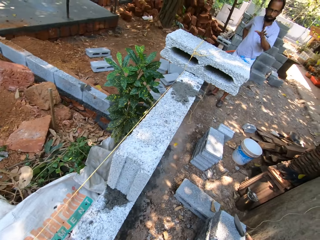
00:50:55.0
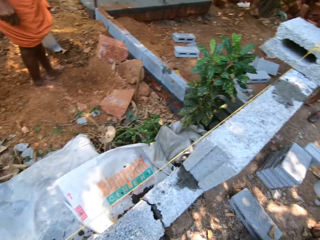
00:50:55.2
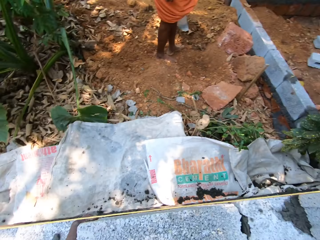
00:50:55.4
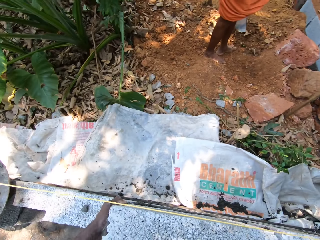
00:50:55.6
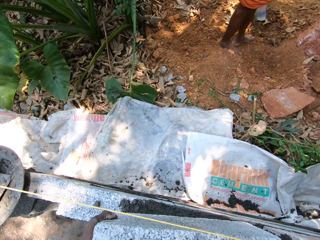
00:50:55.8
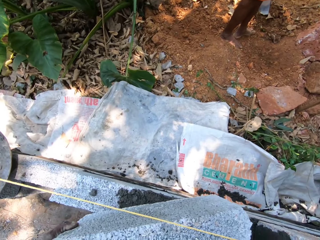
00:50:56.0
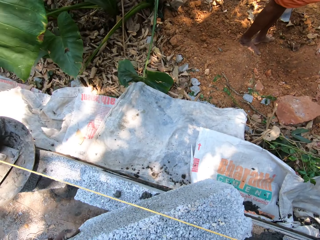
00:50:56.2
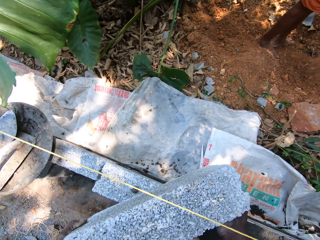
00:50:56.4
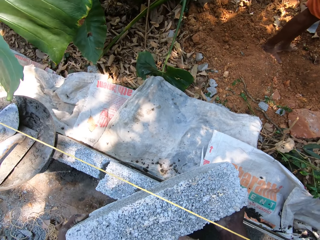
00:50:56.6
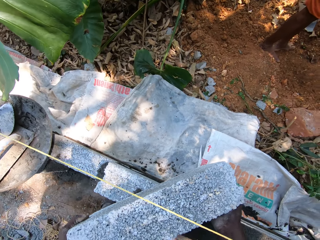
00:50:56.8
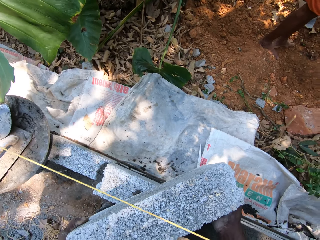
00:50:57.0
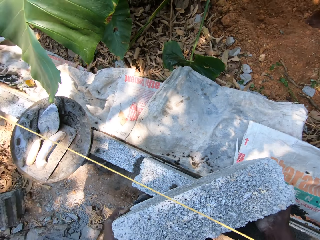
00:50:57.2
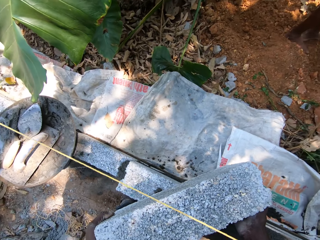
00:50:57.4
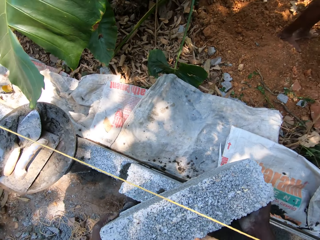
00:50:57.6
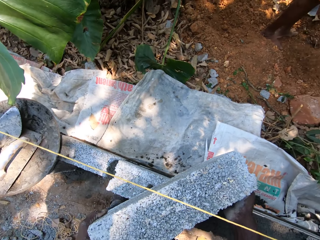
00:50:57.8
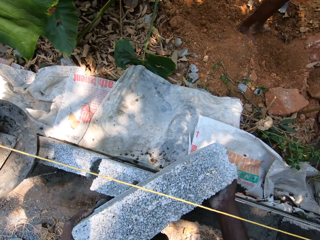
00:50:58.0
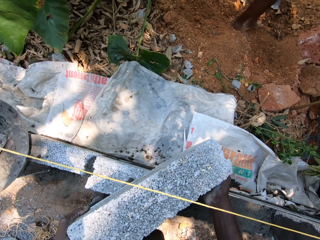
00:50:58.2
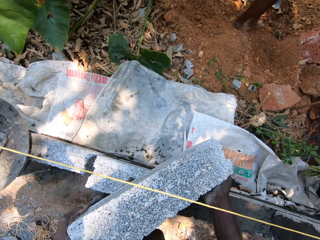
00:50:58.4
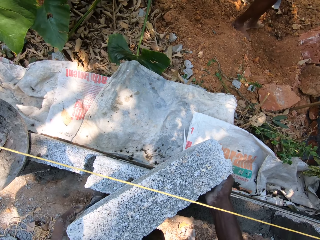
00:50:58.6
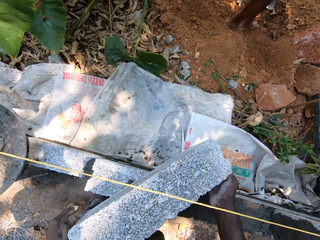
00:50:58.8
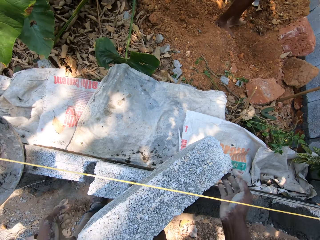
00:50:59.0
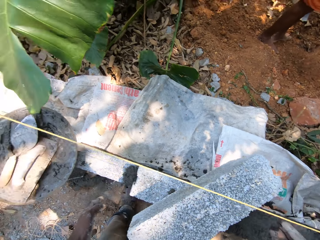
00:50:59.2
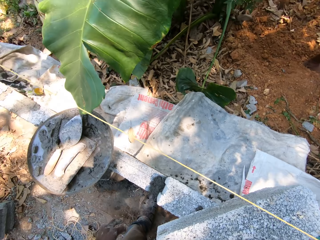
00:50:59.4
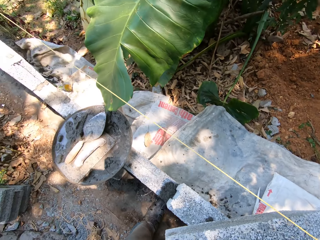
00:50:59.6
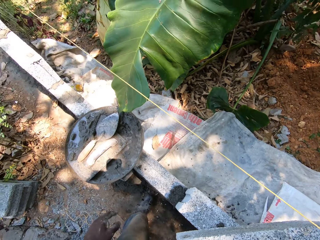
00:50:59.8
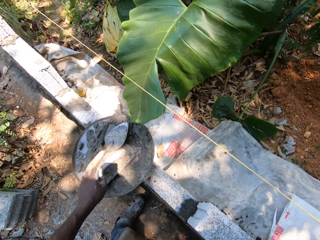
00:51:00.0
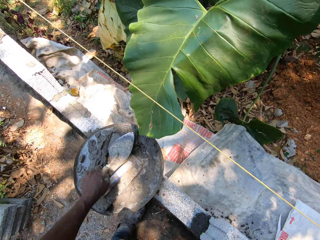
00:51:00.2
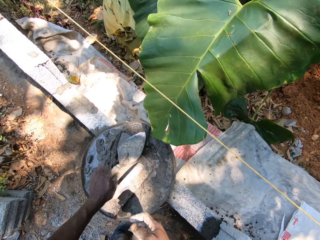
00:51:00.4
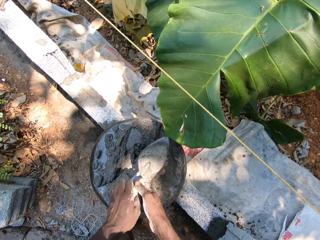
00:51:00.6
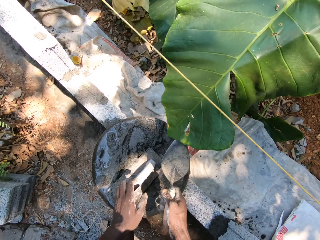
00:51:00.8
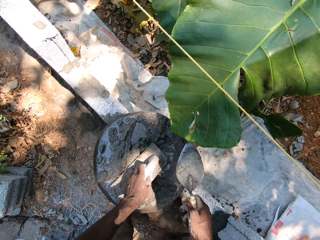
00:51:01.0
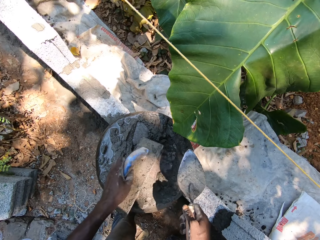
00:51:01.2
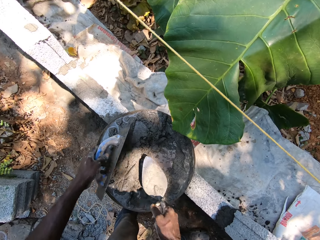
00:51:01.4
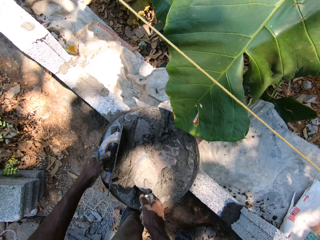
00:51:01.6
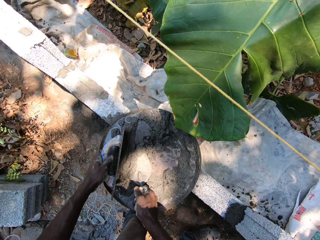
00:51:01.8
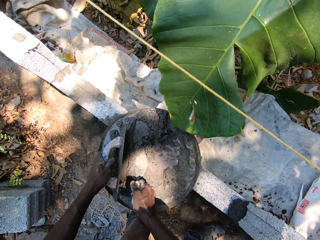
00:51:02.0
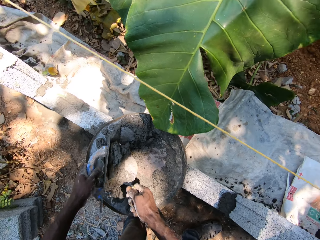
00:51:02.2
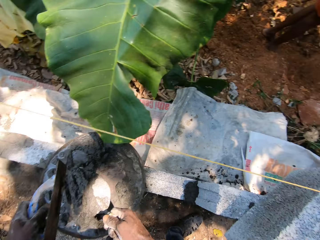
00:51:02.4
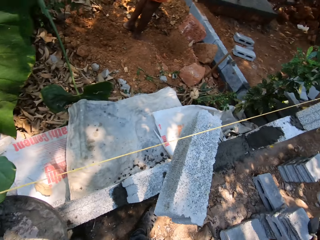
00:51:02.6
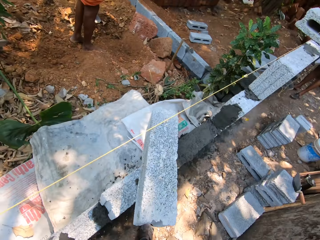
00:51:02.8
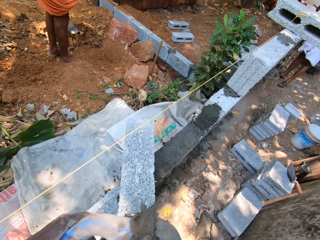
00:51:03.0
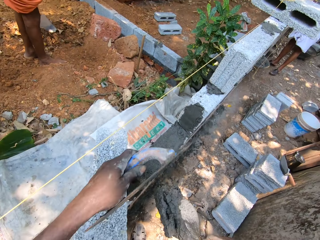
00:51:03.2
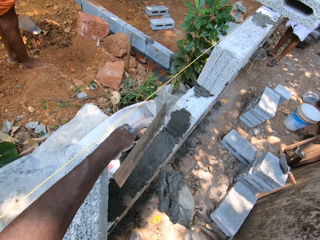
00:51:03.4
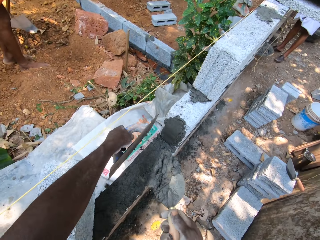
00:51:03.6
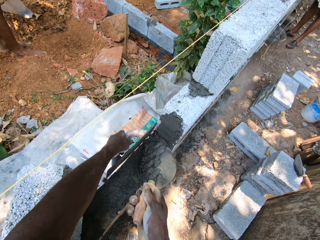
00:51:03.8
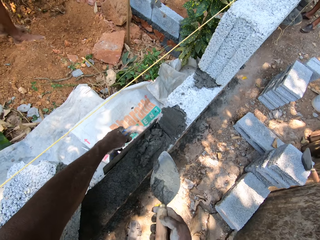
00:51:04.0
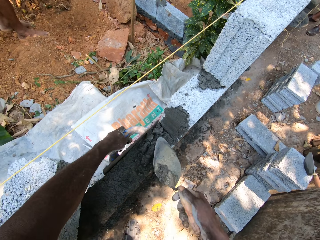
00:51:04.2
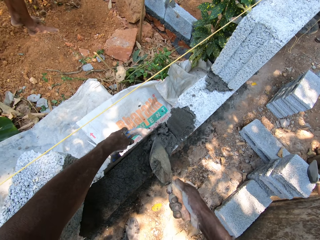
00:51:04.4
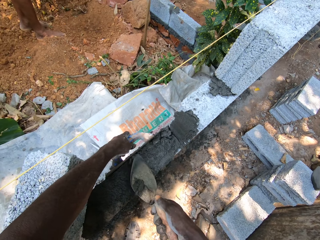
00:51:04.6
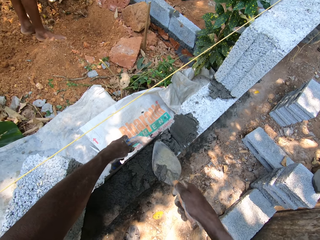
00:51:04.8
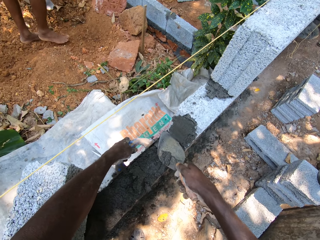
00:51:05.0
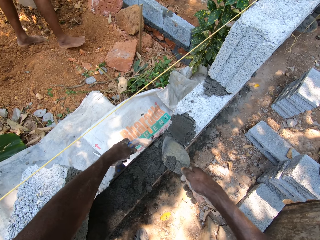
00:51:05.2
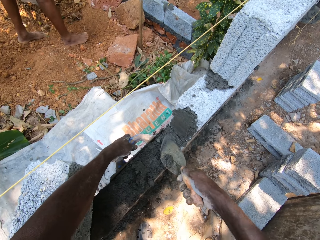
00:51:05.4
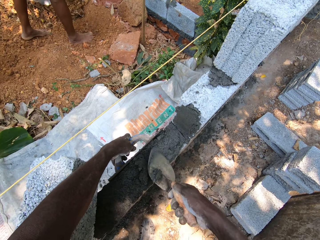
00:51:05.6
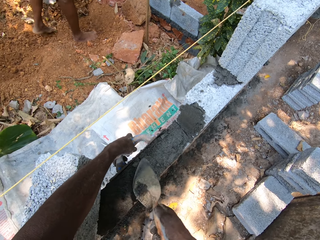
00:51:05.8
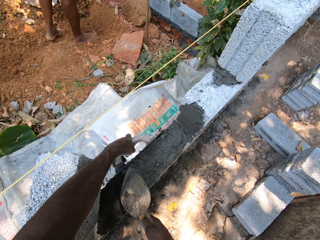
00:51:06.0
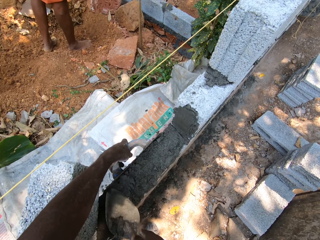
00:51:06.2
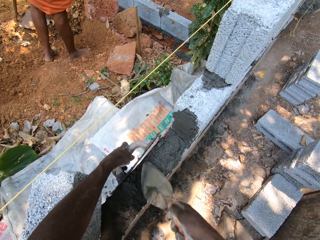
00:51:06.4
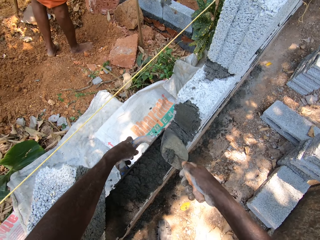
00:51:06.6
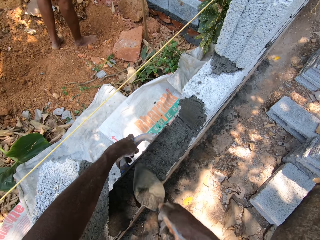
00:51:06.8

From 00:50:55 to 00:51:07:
The camera wearer picks up the scraper from the pan with his left hand. He moves the scraper from his left hand to his right hand. He picks up the plastering trowel from the pan with his left hand. He packs cement mortar from the pan with the scraper and plastering trowel in both hands. He plasters the blocks with the scraper and plastering trowel in both hands.

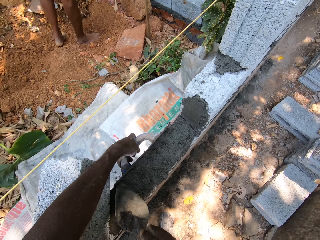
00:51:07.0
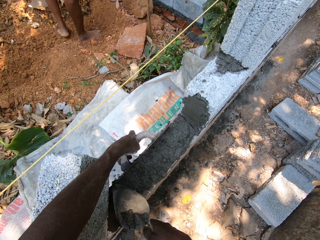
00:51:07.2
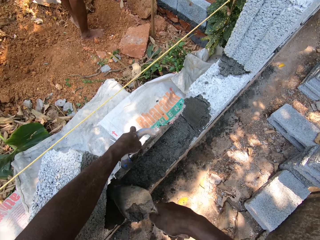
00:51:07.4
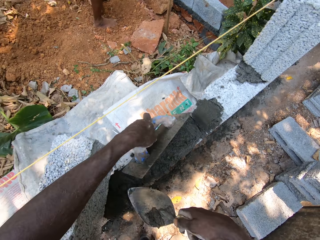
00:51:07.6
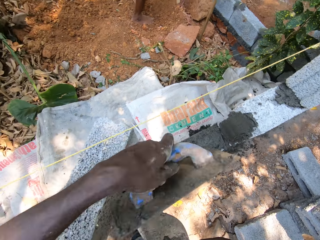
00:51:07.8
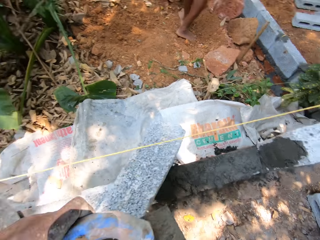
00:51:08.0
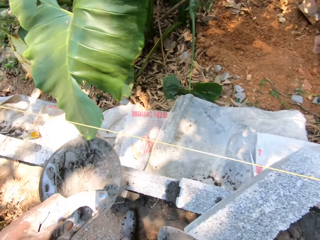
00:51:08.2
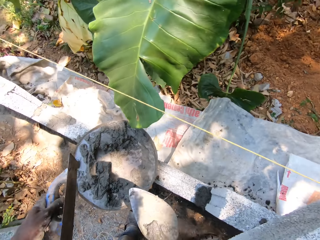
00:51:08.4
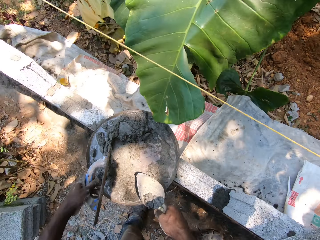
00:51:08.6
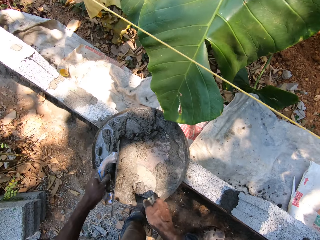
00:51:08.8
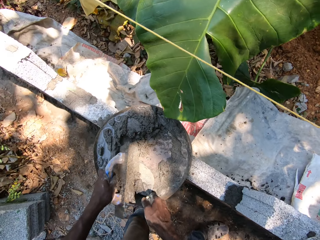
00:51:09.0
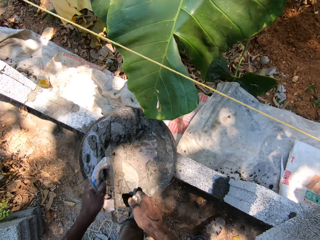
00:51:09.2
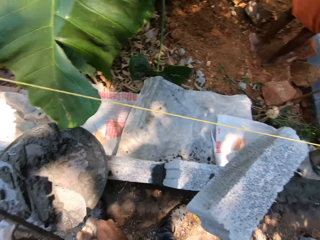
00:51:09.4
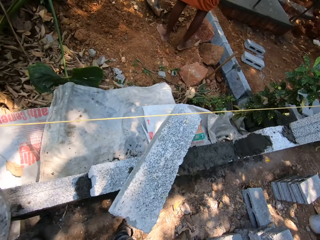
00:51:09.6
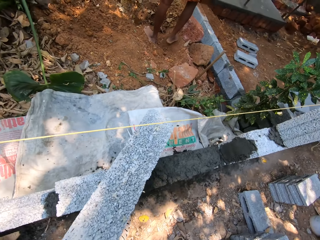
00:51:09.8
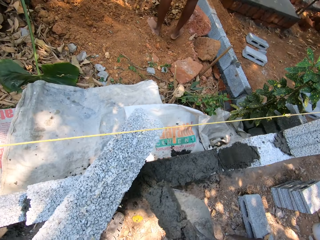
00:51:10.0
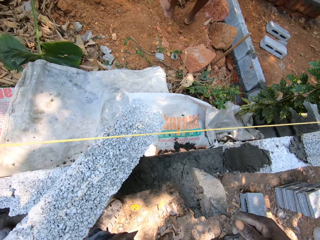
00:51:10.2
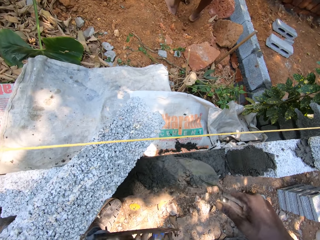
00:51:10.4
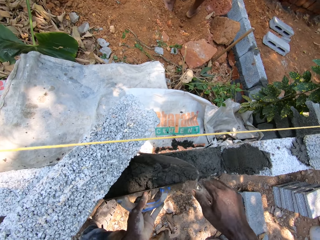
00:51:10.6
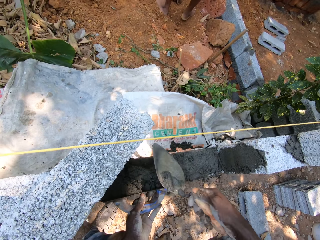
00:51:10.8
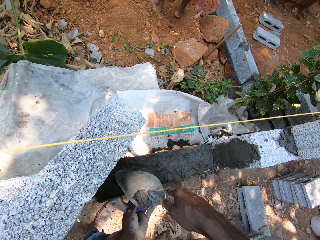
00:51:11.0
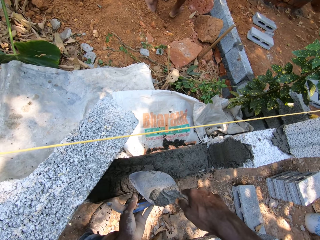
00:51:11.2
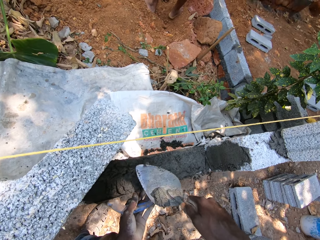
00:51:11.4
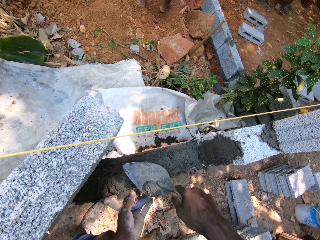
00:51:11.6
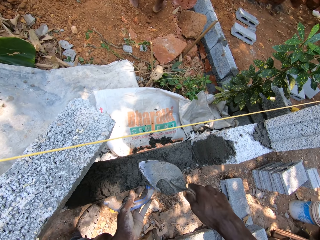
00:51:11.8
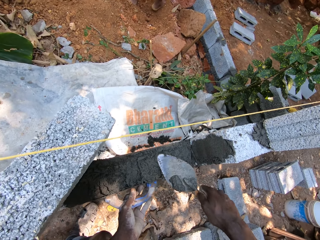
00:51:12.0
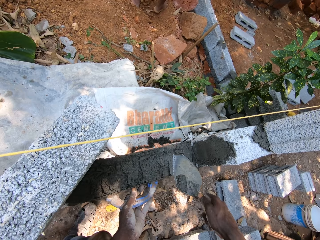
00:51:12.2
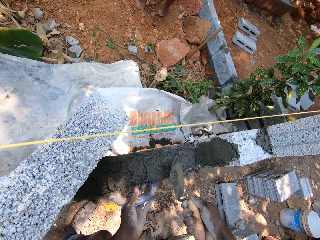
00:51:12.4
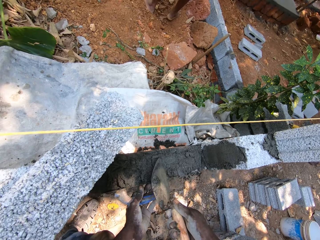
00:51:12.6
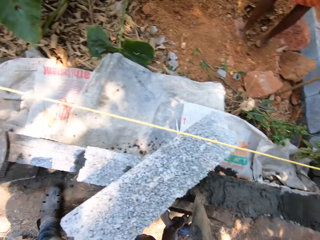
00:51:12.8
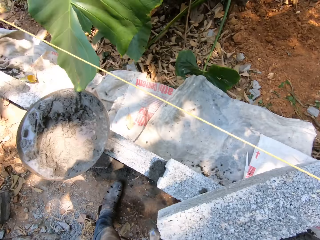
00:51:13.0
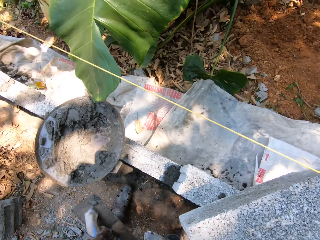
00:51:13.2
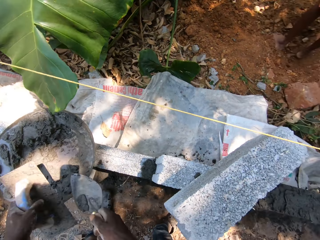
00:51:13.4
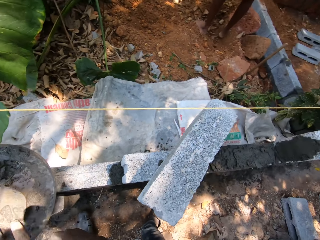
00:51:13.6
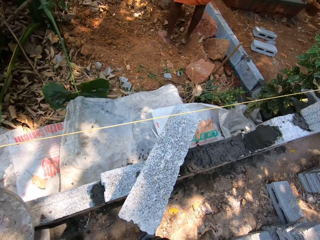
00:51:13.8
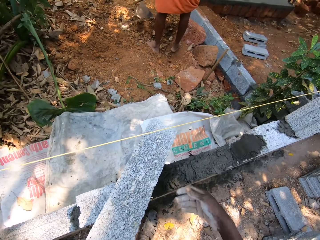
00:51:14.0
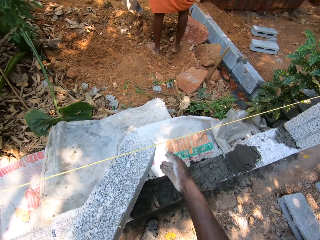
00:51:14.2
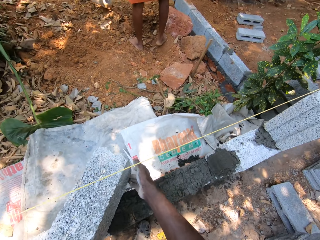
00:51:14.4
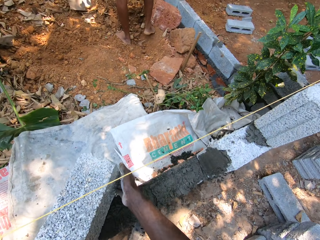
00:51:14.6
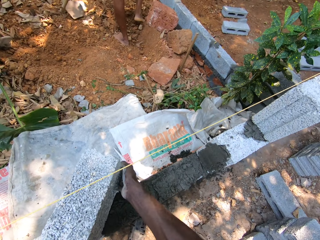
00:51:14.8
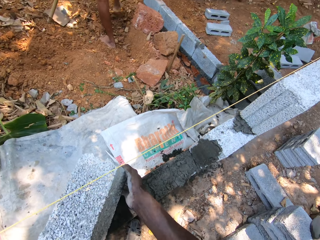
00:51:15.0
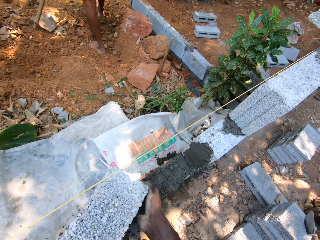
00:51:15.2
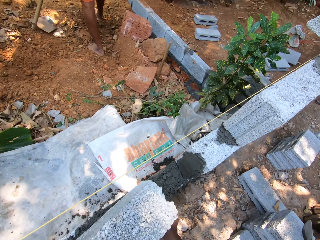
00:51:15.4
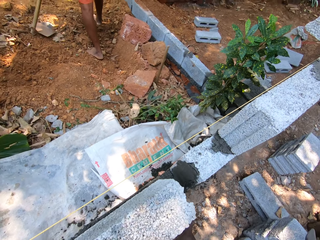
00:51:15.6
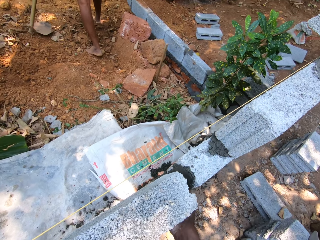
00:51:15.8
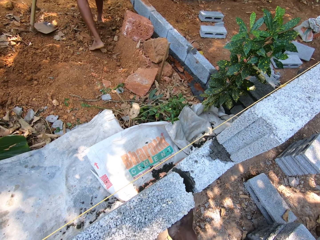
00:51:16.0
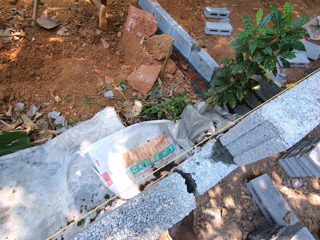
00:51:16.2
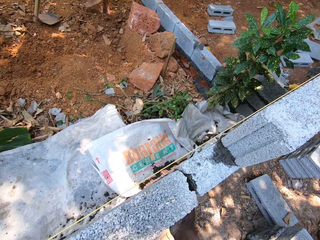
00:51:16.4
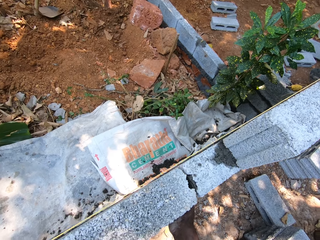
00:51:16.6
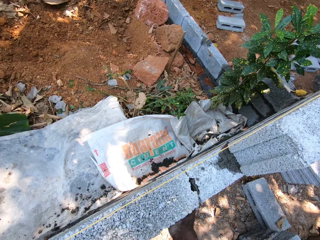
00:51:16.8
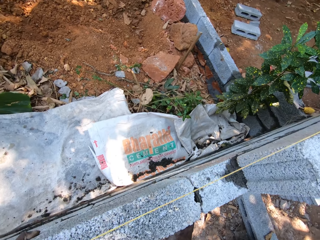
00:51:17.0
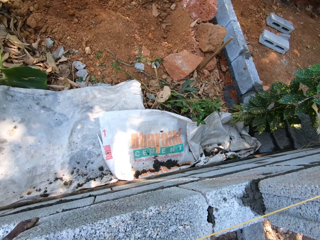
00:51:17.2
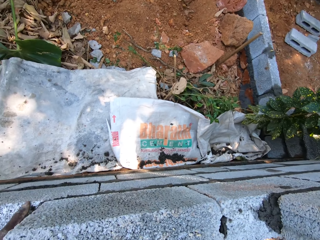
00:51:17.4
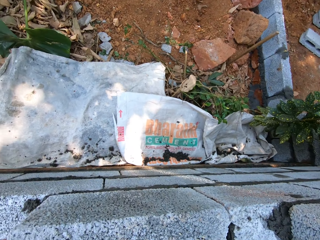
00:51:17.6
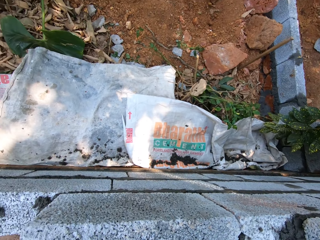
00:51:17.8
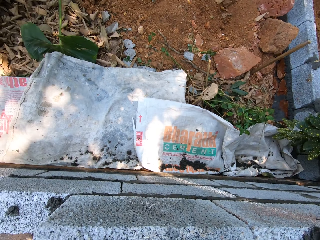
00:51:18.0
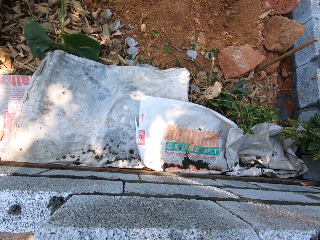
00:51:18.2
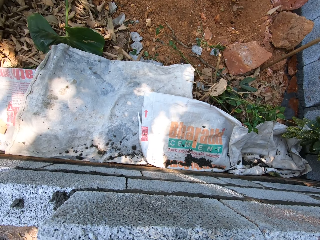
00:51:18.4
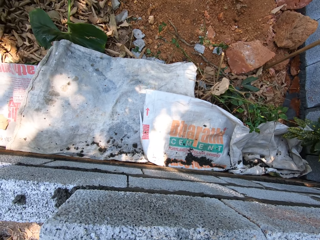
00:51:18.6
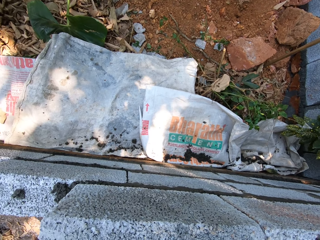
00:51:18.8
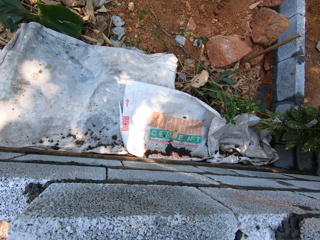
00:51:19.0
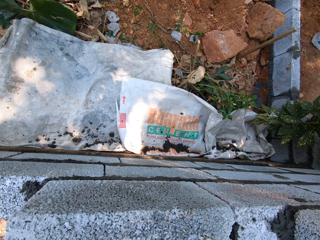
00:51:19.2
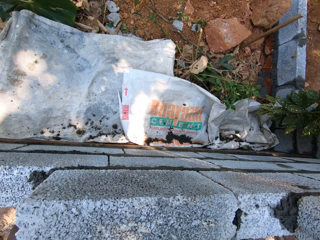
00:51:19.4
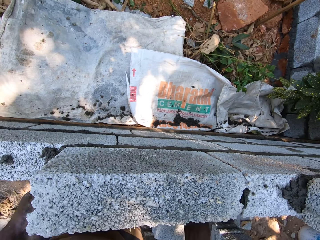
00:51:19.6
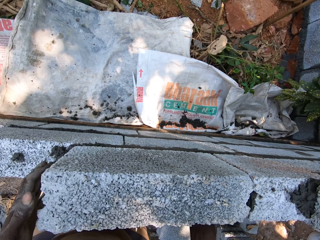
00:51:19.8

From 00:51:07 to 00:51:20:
The camera wearer packs cement mortar or concrete from the pan with the scraper and plastering trowel in both hands. They plaster the blocks with the scraper and plastering trowel in both hands. They drop the scraper and plastering trowel in the pan with both hands. They collect the concrete. They lay the block on the plaster with both hands.
